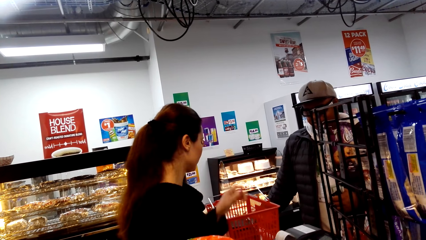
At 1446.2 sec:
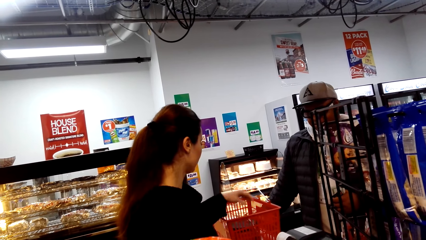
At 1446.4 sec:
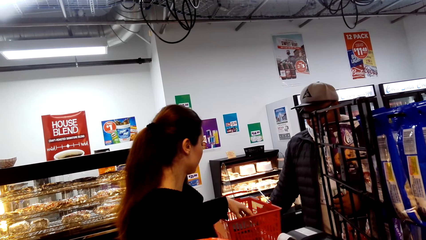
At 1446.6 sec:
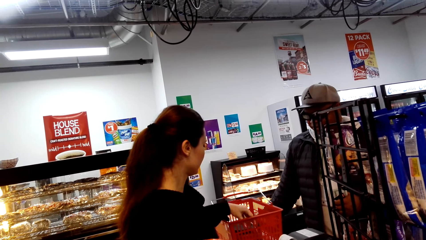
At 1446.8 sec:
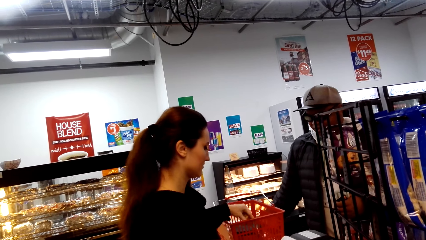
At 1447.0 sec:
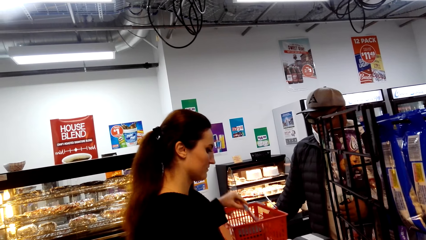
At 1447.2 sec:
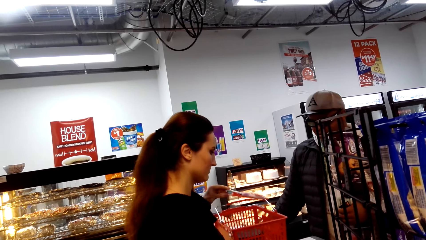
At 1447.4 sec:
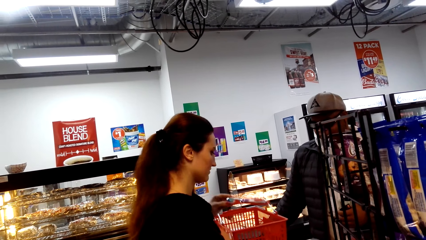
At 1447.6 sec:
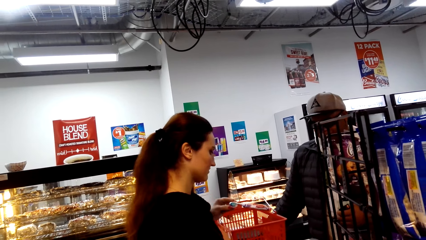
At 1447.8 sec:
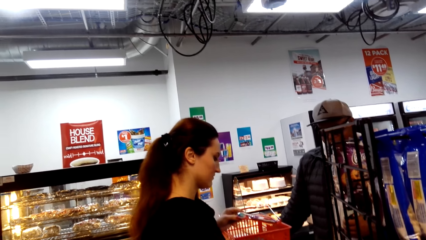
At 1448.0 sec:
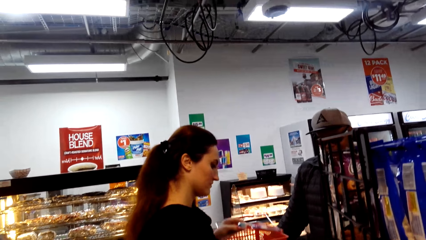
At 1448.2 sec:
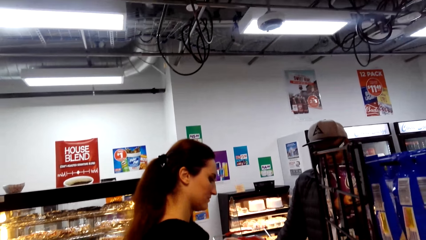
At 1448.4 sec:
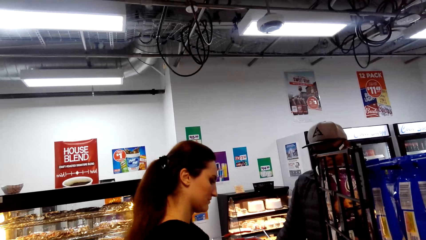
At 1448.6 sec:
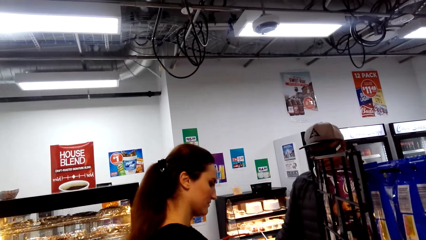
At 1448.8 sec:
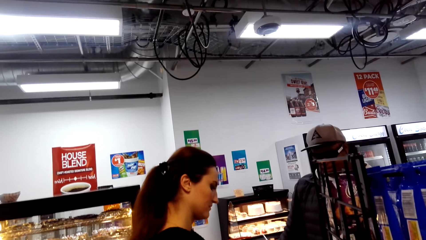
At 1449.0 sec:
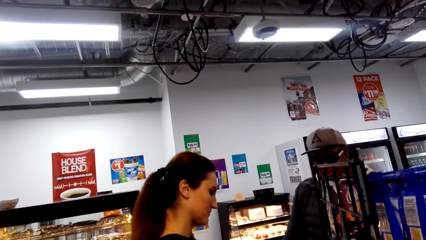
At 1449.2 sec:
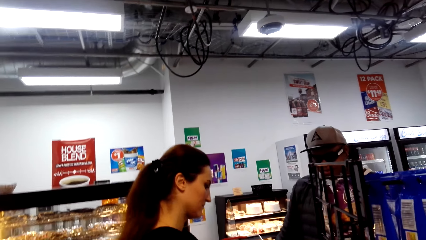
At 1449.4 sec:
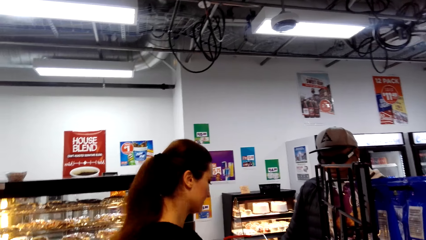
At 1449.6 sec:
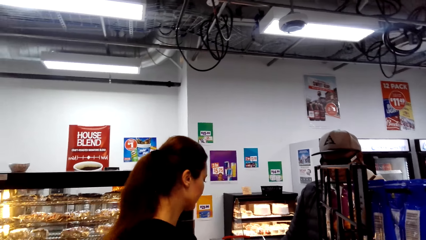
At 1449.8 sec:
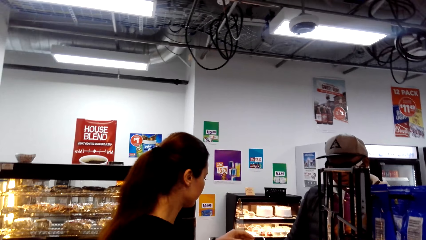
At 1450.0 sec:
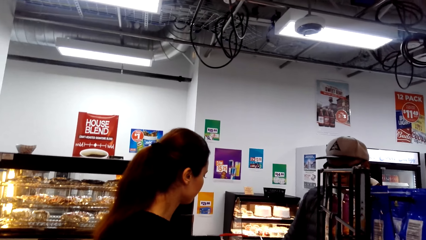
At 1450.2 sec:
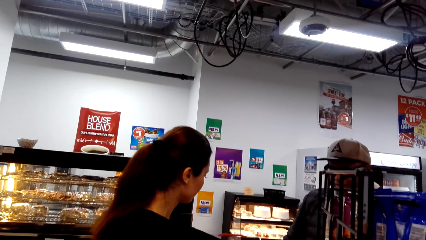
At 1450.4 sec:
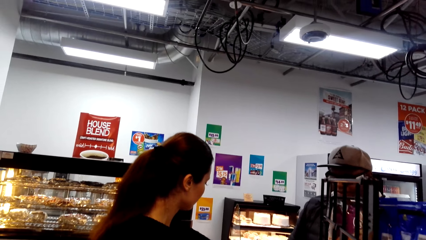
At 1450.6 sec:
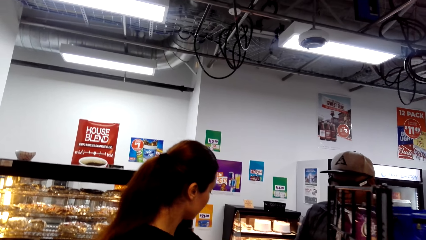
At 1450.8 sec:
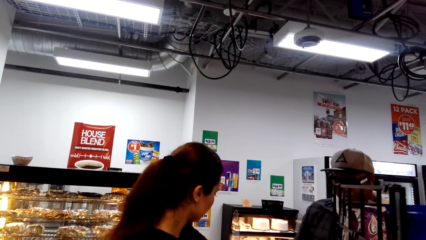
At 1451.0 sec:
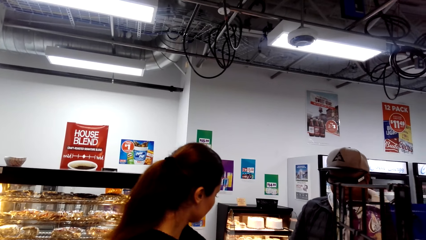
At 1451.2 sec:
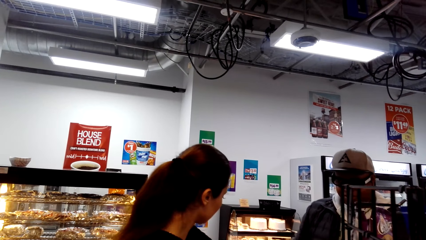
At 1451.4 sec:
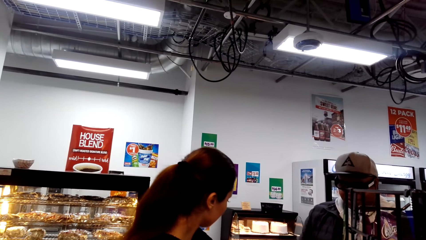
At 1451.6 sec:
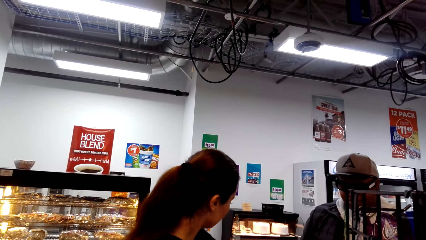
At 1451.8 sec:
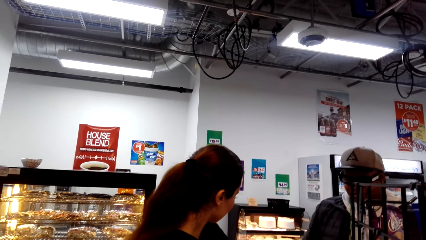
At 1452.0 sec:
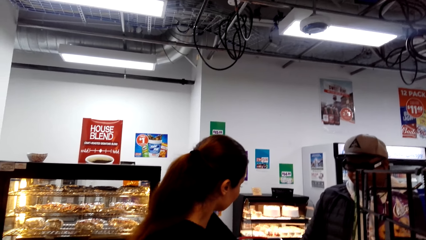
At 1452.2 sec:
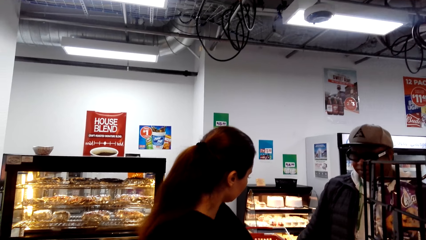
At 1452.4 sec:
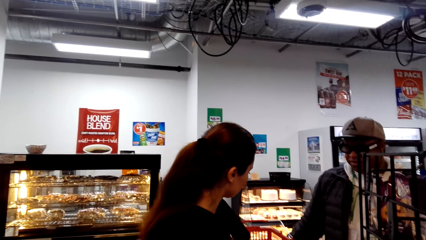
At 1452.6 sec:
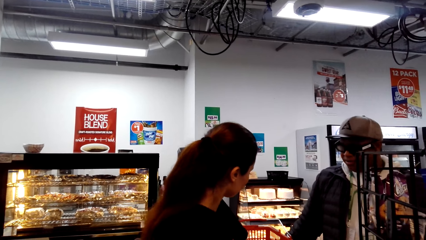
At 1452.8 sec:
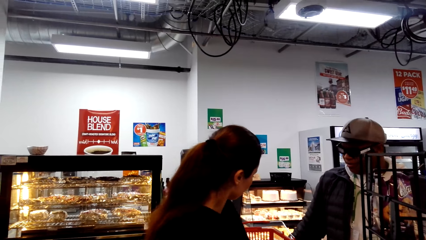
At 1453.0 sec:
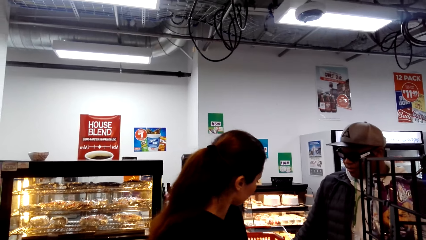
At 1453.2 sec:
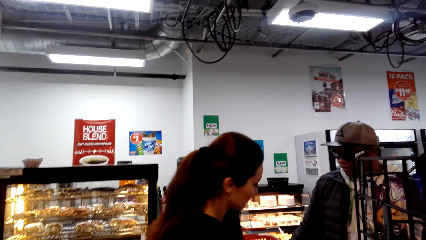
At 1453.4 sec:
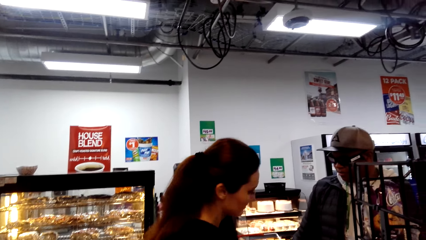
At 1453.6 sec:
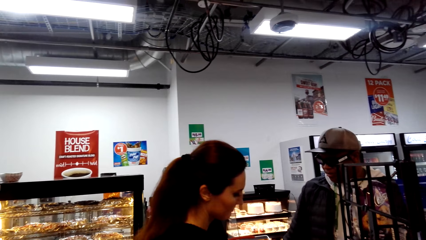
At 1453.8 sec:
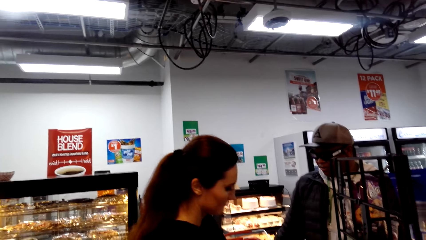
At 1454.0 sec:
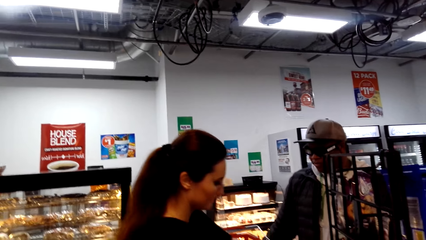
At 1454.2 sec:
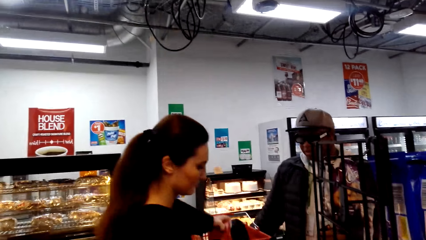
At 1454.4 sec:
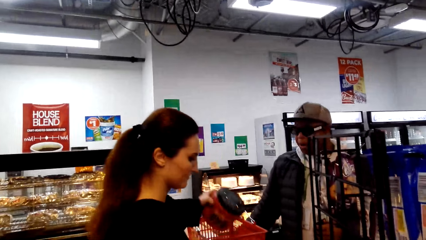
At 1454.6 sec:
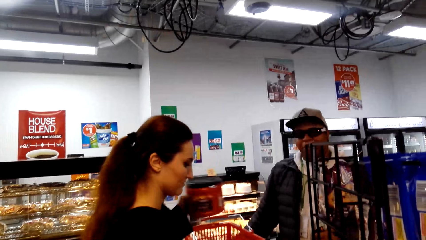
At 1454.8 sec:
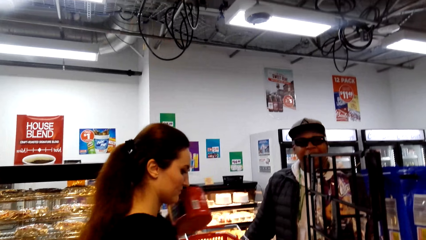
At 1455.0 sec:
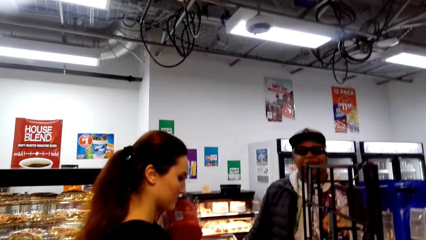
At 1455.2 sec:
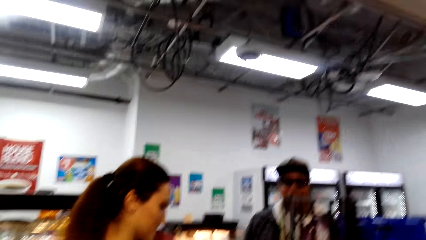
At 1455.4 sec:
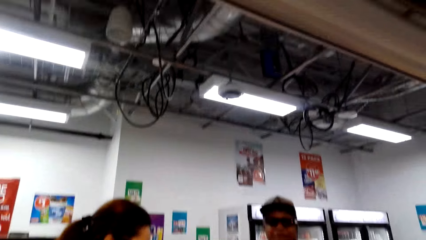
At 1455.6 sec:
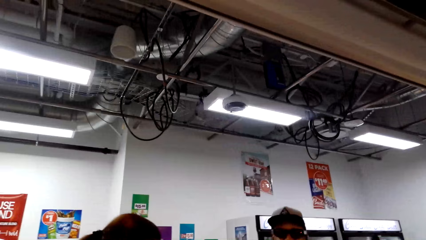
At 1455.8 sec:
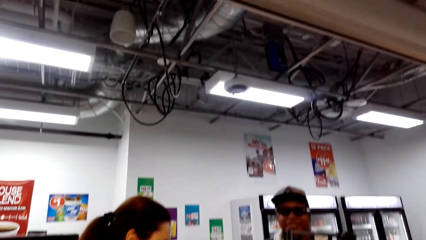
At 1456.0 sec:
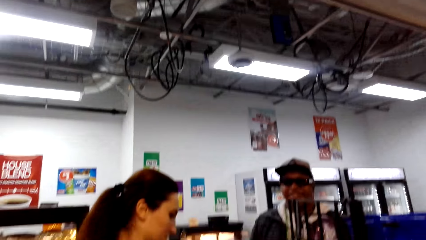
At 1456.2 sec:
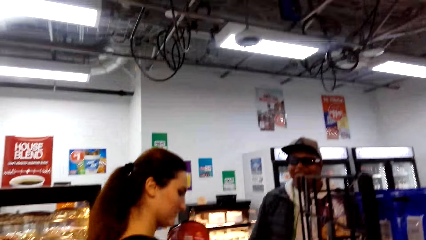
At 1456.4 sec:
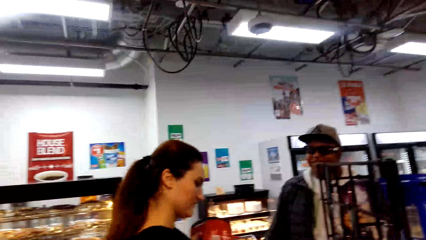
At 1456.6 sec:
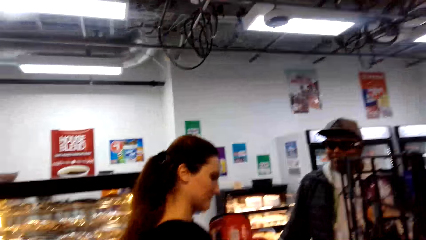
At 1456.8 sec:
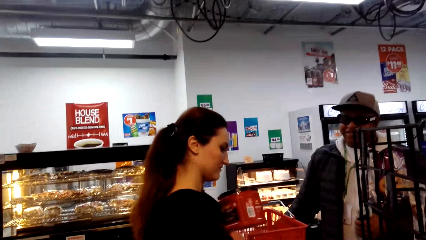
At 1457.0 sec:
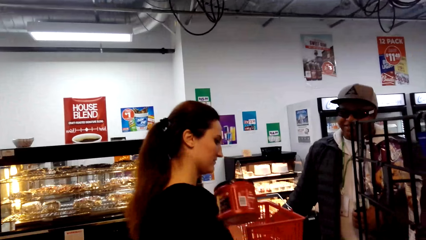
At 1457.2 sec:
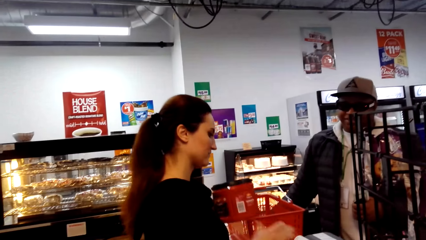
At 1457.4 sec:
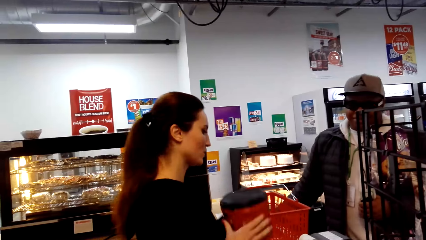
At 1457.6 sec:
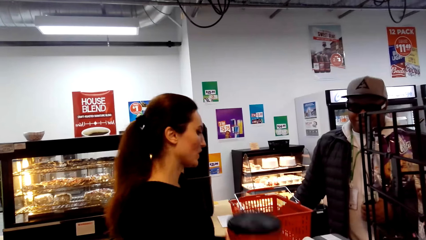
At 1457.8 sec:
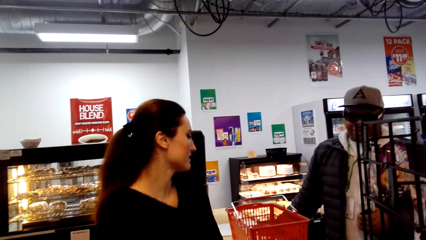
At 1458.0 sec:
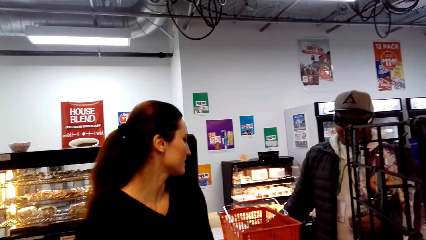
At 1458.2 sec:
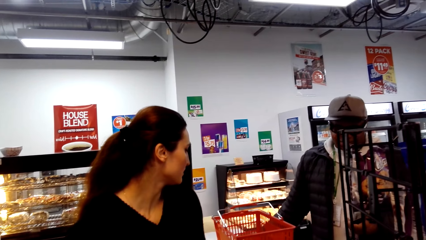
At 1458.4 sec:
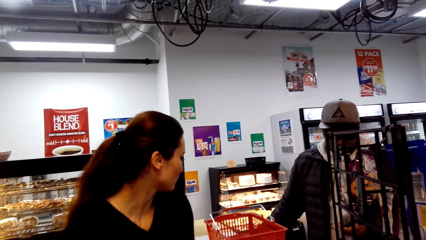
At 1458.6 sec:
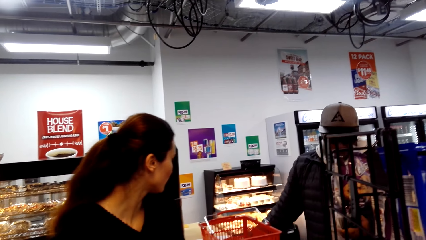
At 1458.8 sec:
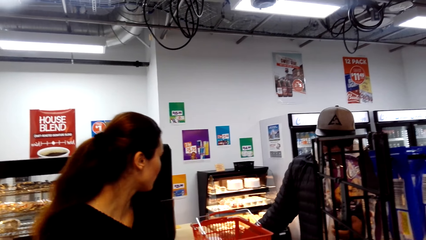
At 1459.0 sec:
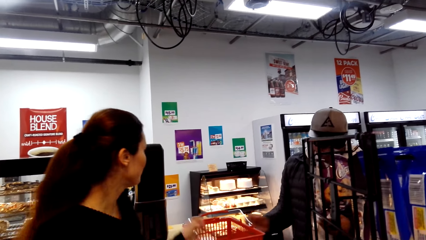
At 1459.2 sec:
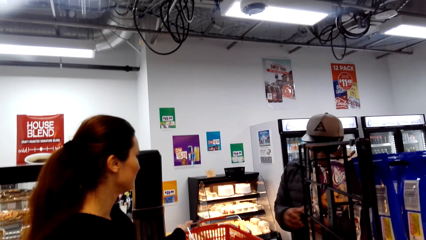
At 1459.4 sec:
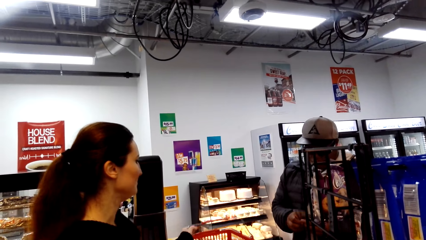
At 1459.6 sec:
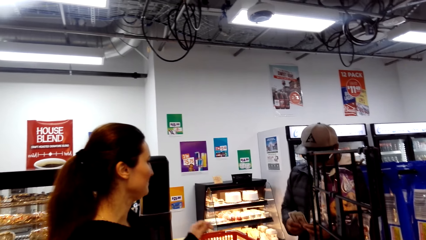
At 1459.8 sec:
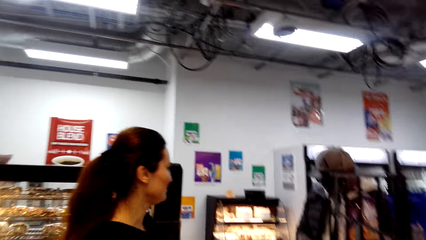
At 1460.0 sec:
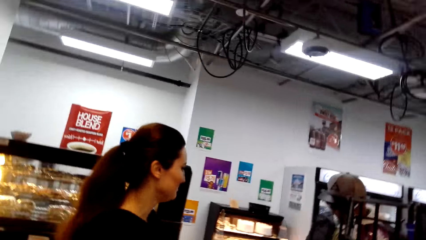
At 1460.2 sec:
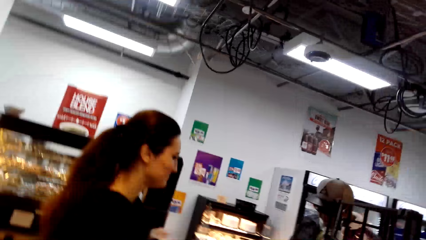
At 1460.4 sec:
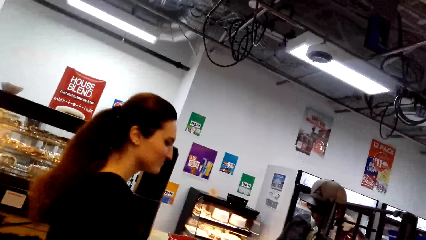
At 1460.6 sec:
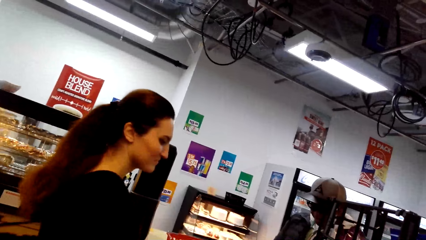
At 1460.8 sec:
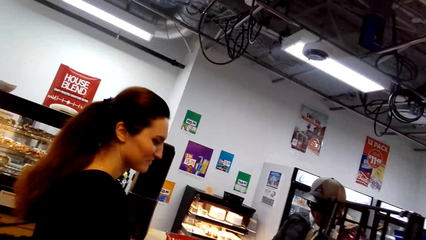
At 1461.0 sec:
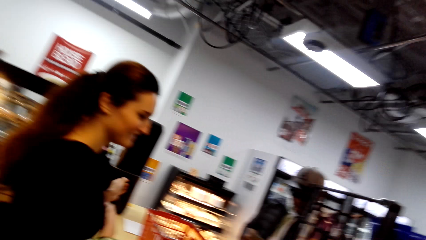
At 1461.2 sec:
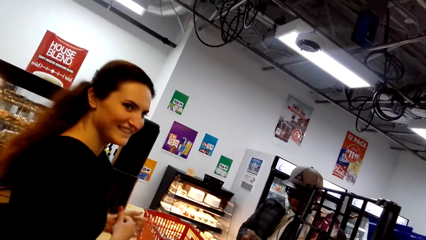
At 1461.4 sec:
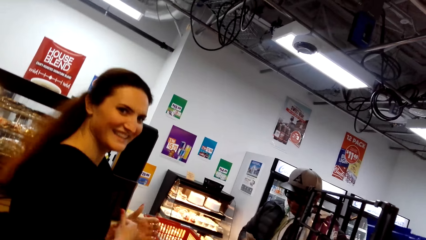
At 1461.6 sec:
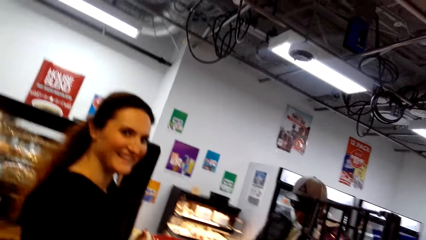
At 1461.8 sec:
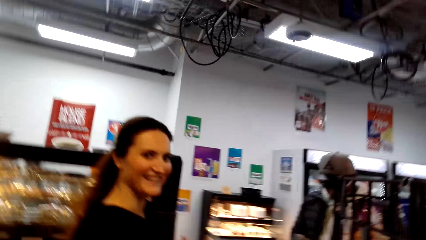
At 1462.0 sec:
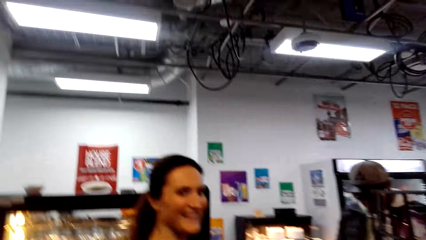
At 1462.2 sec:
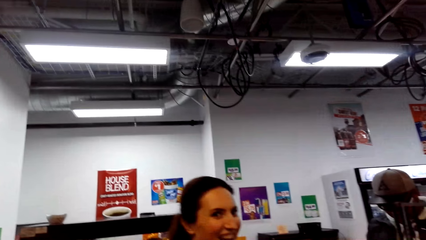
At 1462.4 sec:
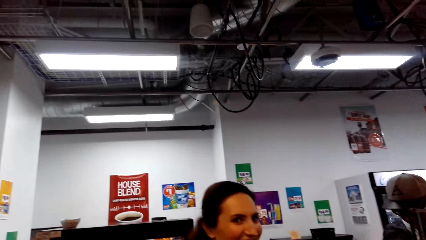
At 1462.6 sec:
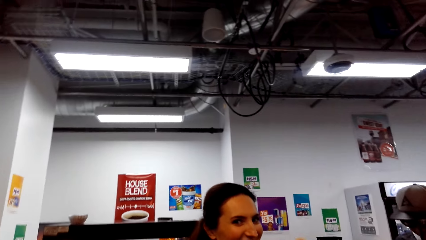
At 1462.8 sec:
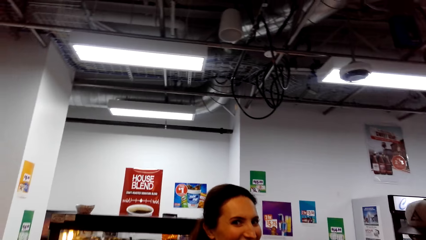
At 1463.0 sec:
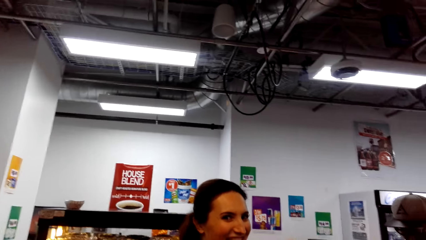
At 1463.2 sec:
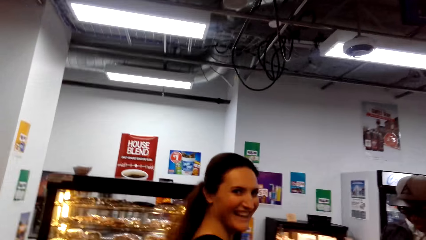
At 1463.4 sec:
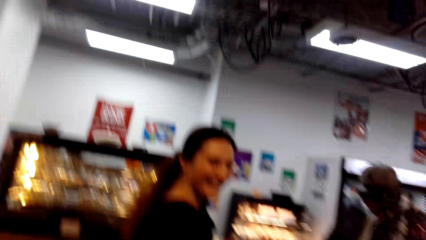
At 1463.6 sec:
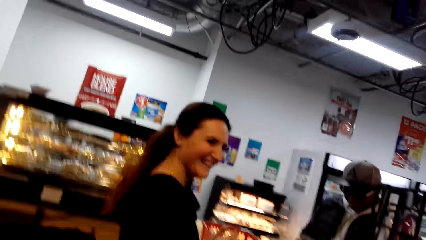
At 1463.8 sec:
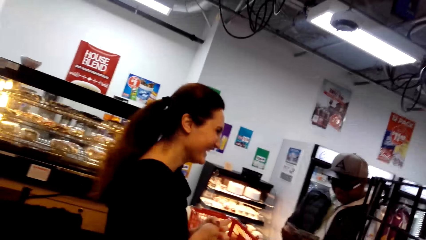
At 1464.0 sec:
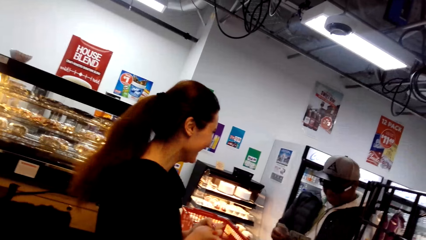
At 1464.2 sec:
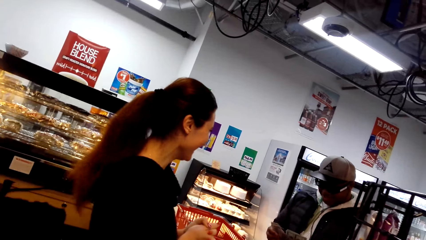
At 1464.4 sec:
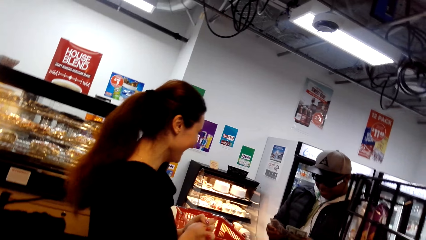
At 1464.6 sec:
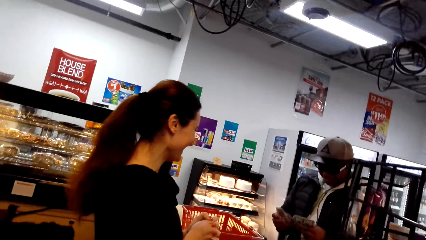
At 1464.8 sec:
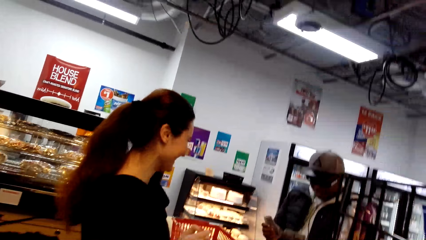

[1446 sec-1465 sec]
A person takes more items and calculates the items for another person. The first person takes more items from the shopping basket, calculates items for the other person, and puts the items aside. The other person holds money. The first person talks with the camera wearer. The camera wearer looks around. They look around again.
